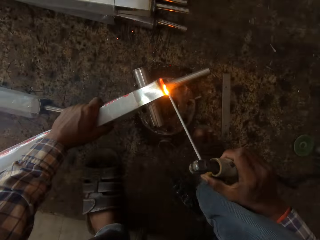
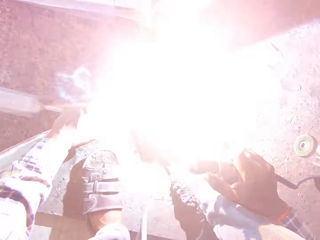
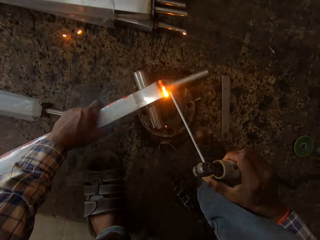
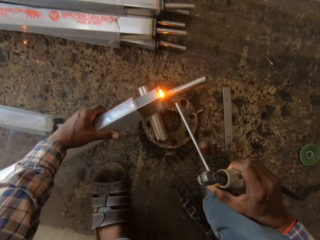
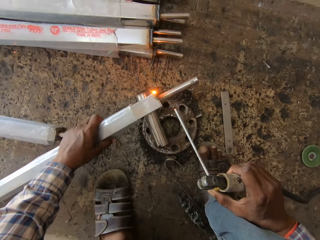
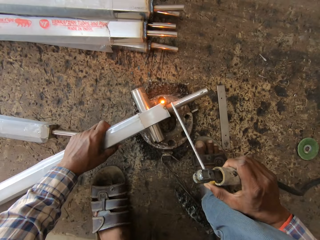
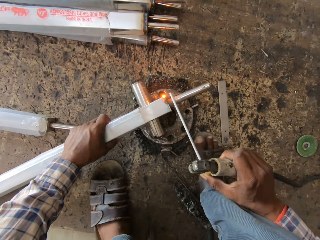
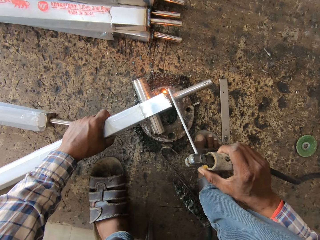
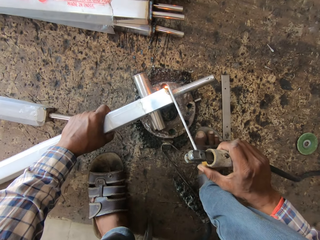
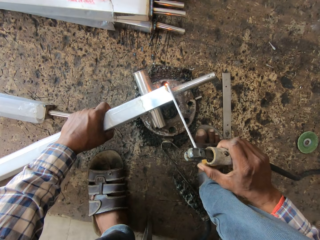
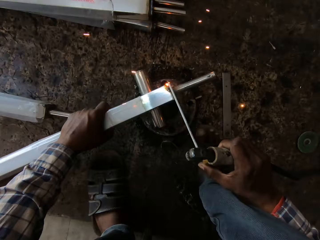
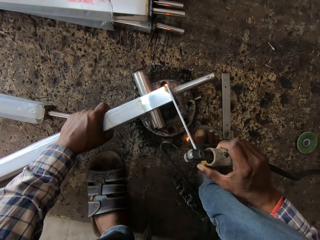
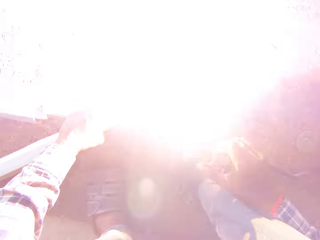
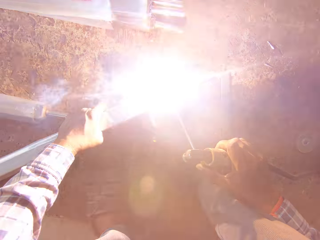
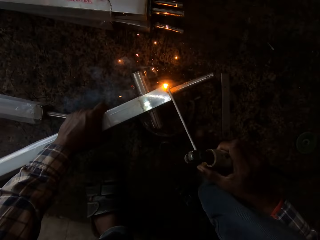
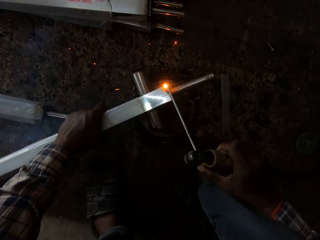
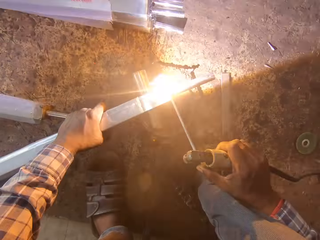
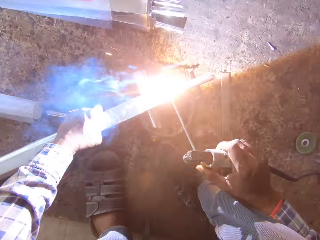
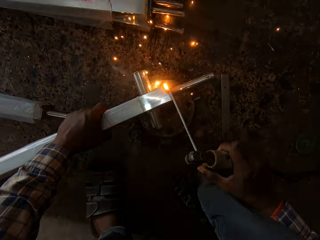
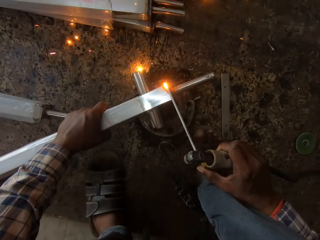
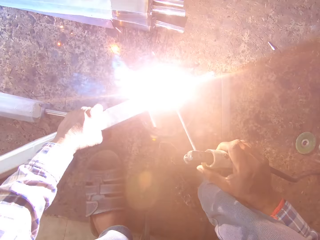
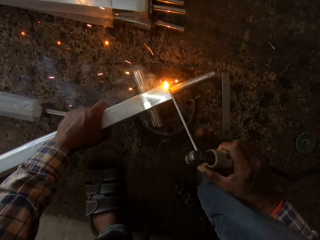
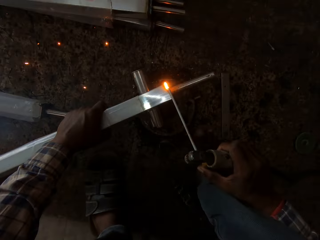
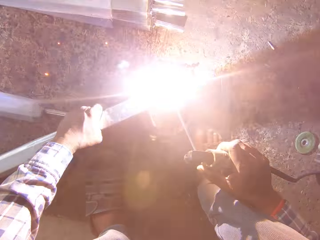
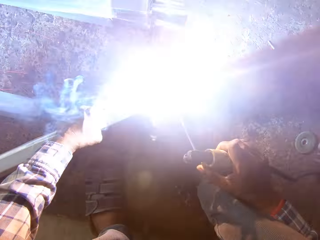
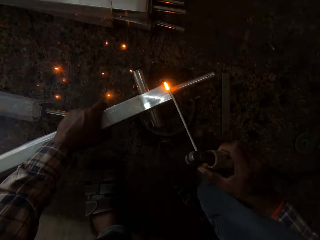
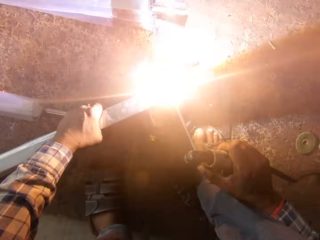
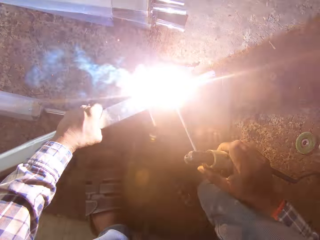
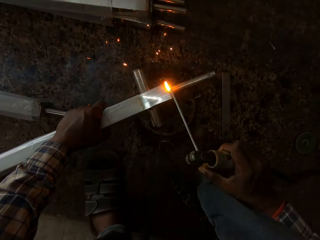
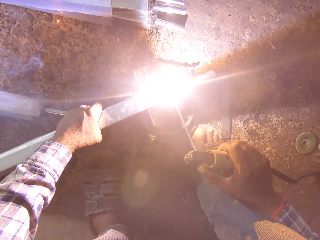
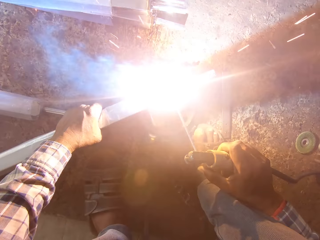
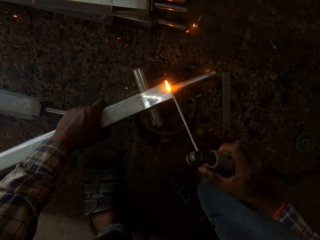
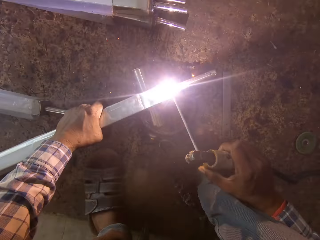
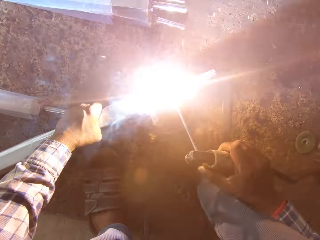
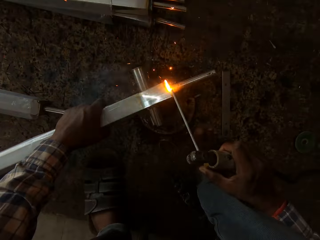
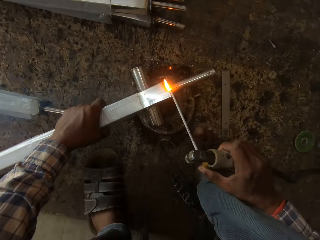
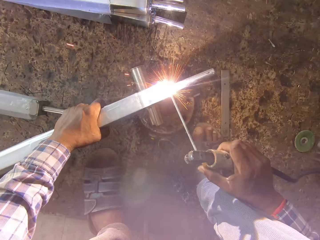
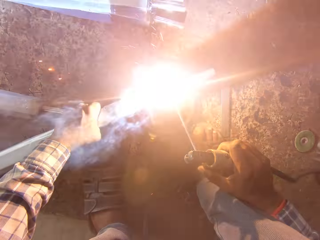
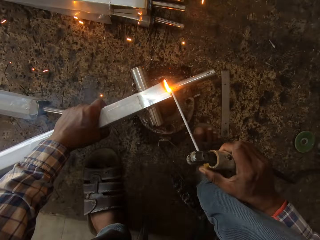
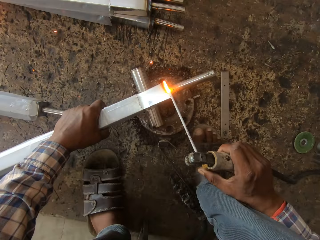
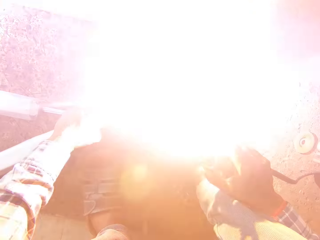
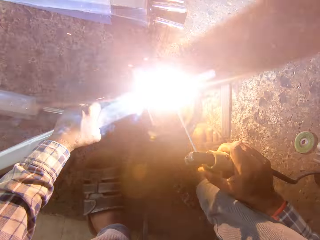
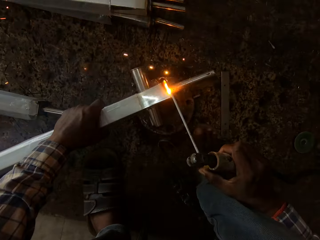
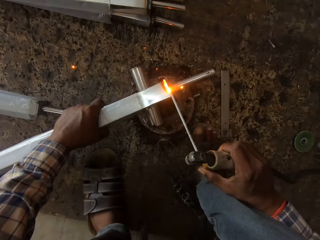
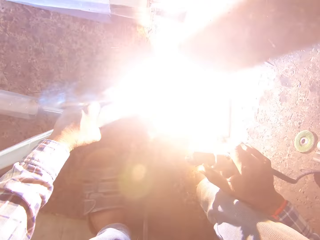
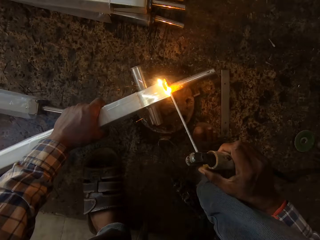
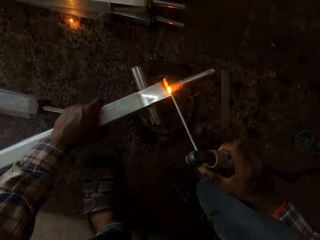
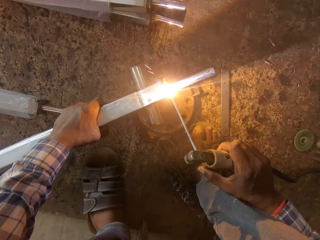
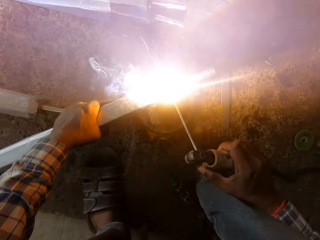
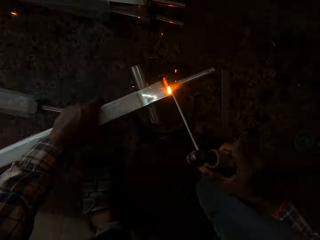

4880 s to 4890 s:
The camera wearer adjusts the rectangular pipe with his left hand. He welds the rectangular pipe and the rod with the welding machine in his right hand.

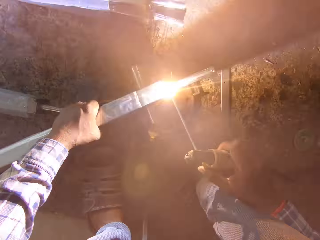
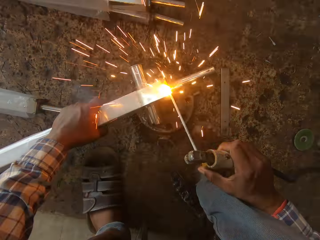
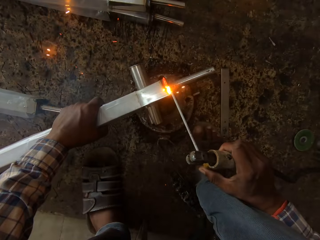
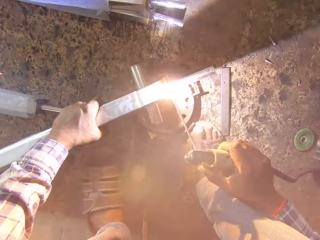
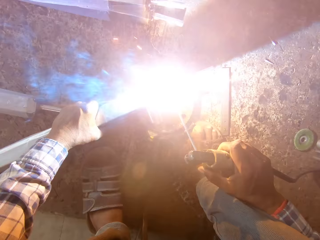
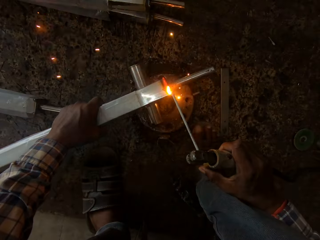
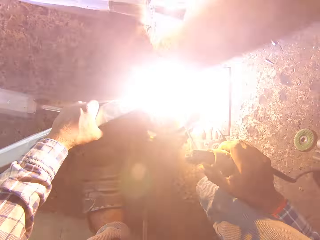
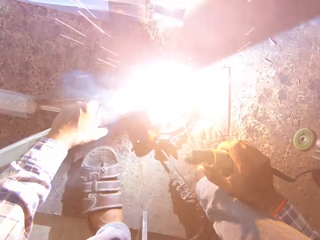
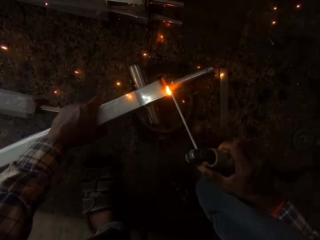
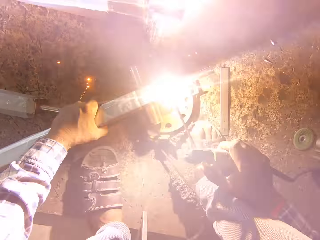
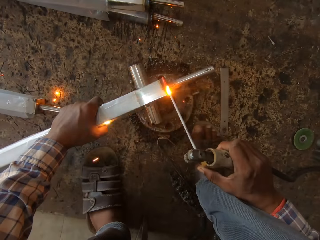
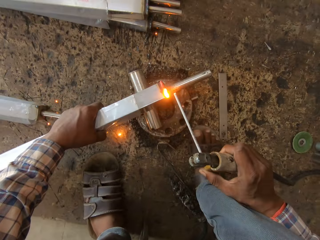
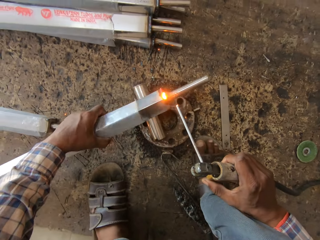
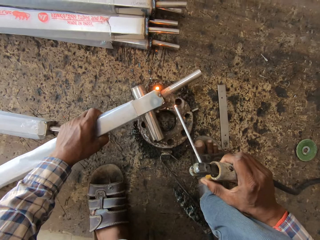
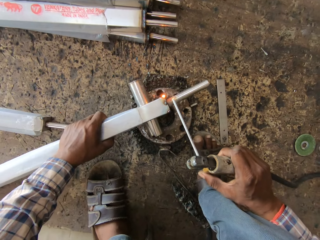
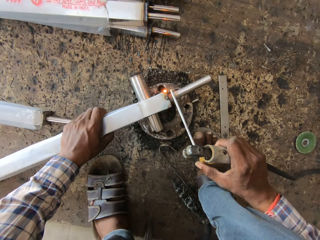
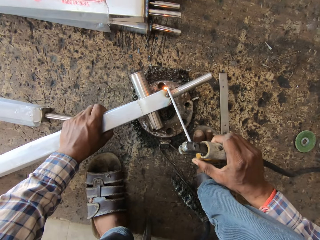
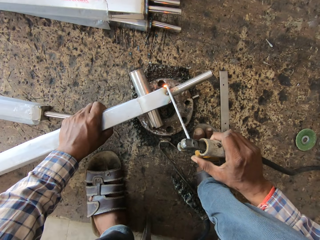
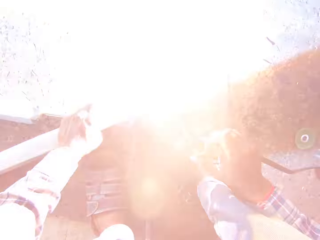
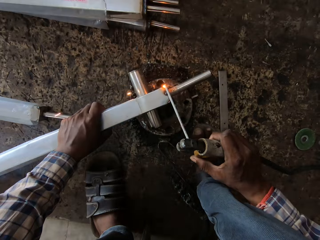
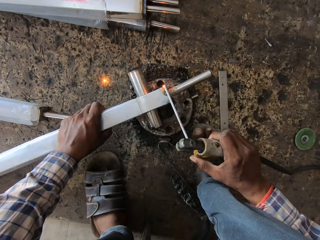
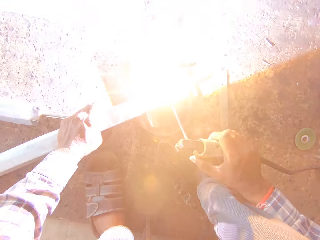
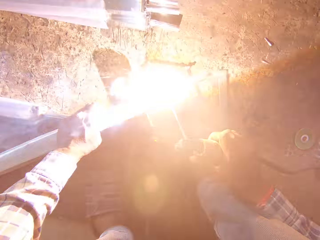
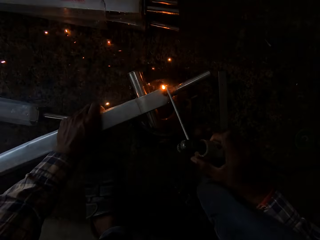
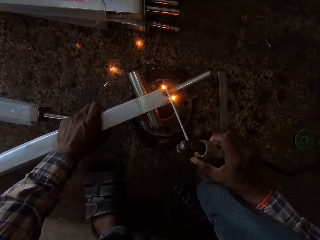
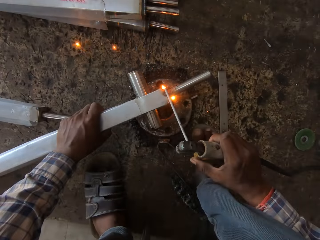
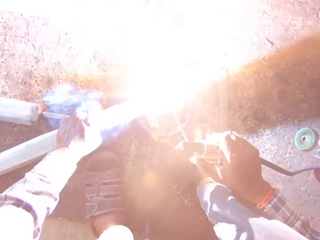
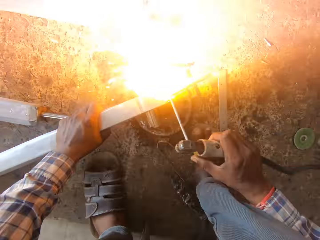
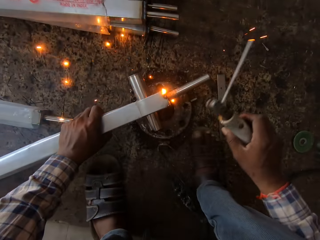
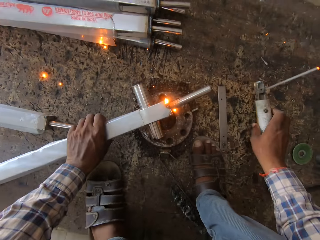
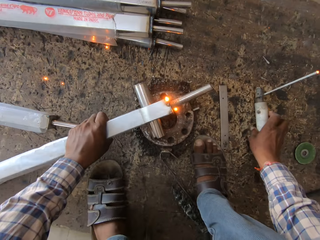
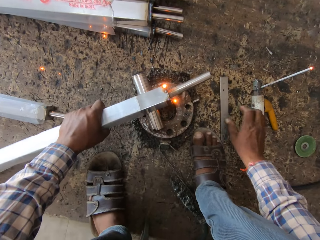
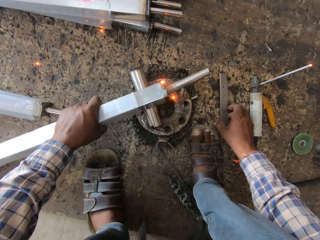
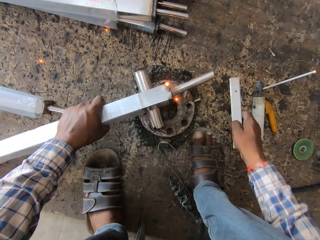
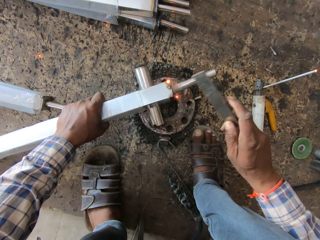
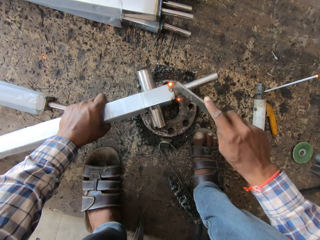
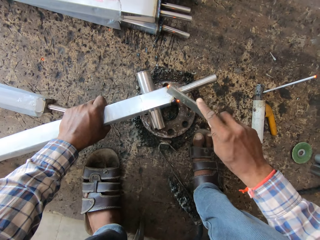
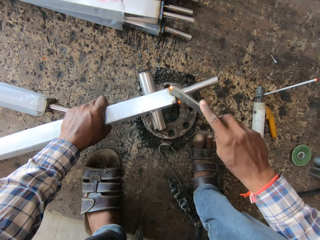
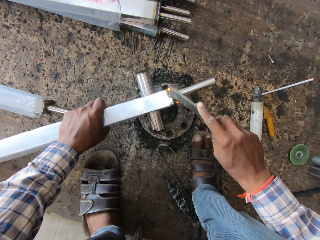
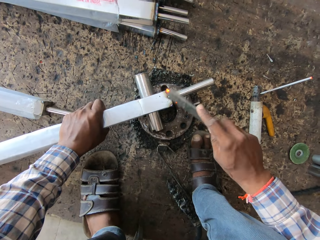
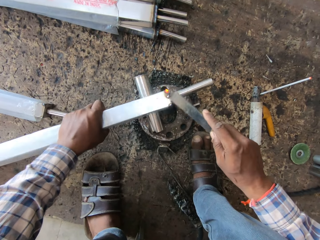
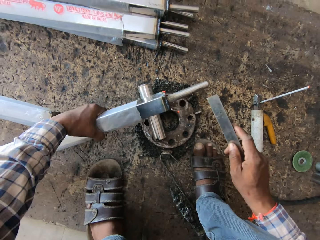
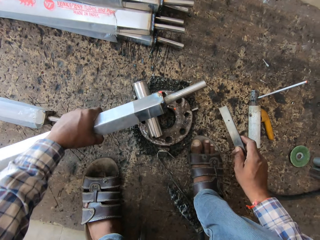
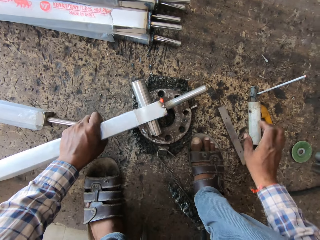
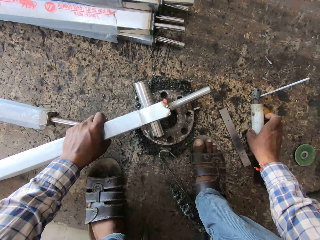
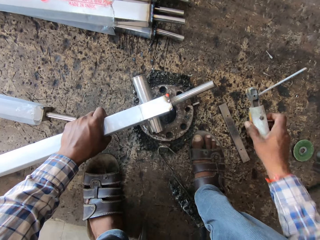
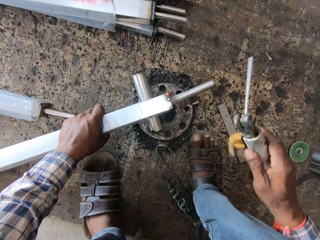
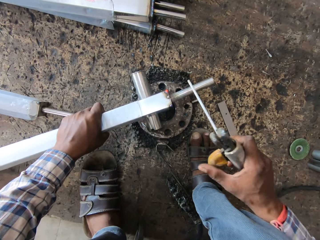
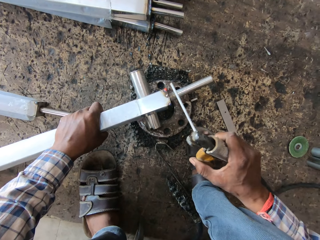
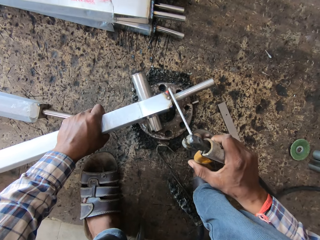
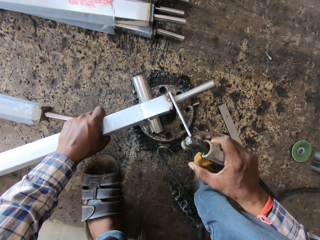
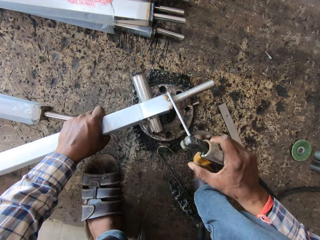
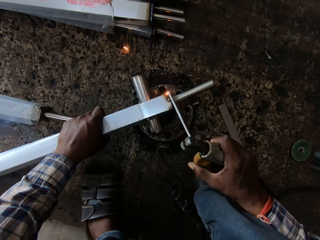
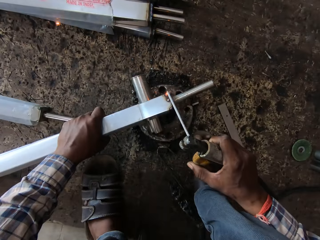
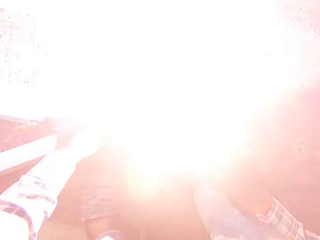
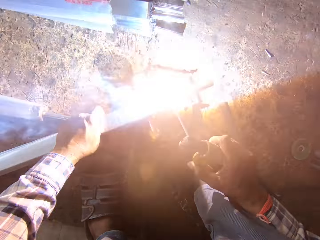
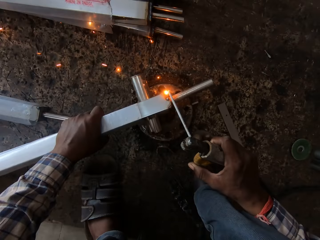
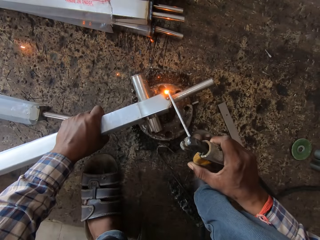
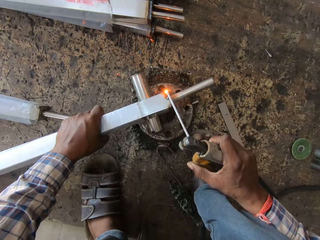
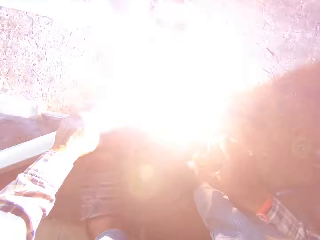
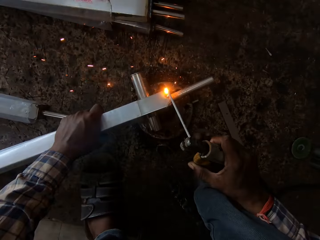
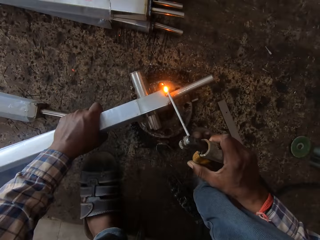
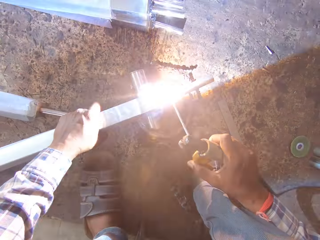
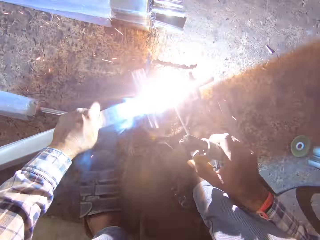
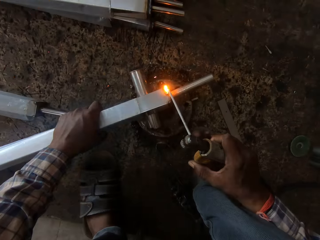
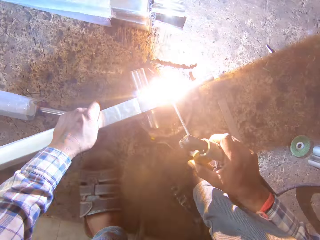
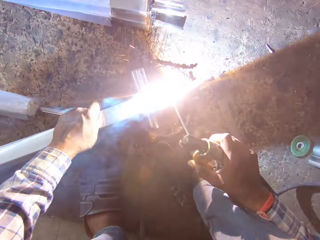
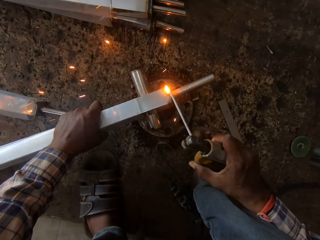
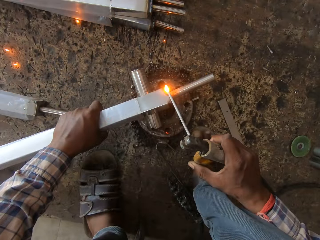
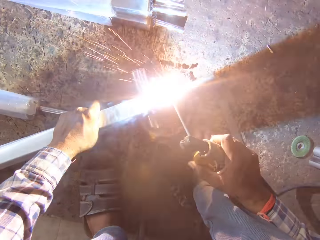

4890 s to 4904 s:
The camera wearer adjusts the rectangular pipe with his left hand. He welds the rectangular pipe and the rod with the welding machine in his right hand. He drops the welding machine in his right hand on the ground. He picks an iron rod on the ground with his right hand. He hits the rectangular pipe with the iron rod in his right hand. He drops the iron rod in his right hand on the floor. He picks the welding machine on the ground with his right hand. He welds the rectangular pipe and the rod with the welding machine in his right hand.
